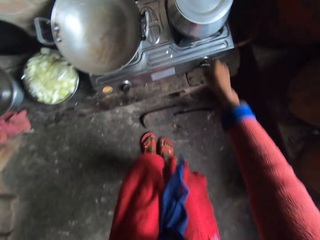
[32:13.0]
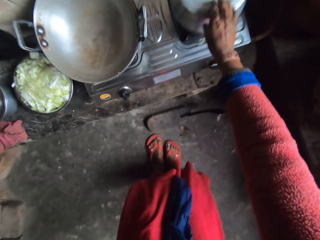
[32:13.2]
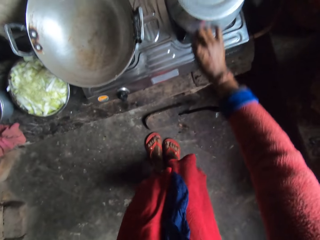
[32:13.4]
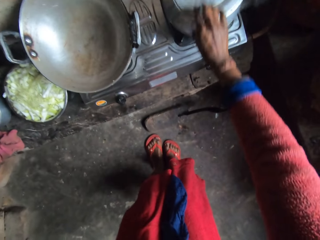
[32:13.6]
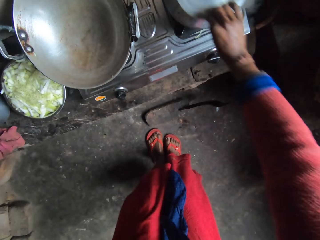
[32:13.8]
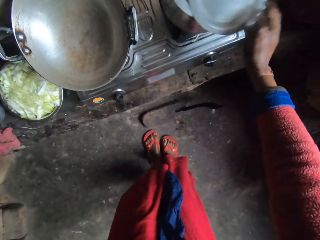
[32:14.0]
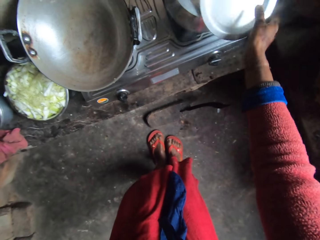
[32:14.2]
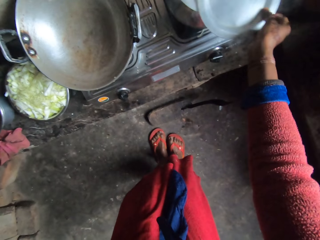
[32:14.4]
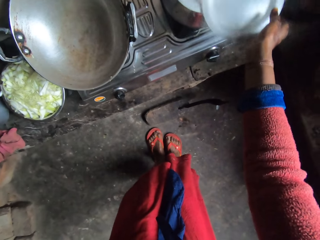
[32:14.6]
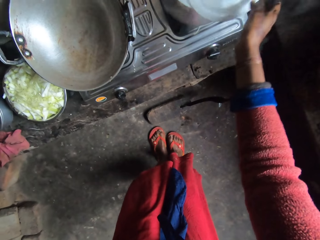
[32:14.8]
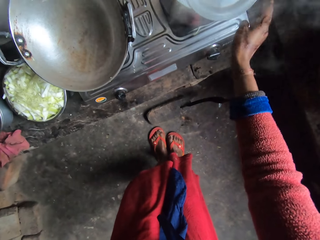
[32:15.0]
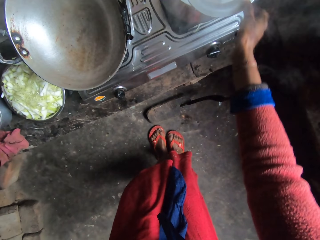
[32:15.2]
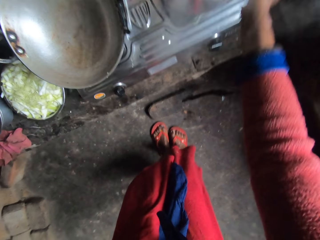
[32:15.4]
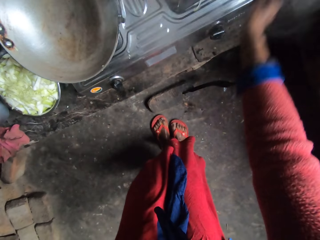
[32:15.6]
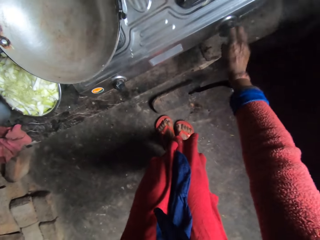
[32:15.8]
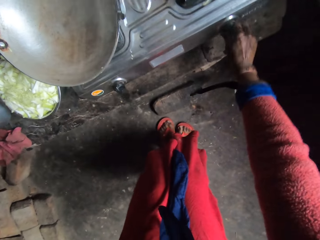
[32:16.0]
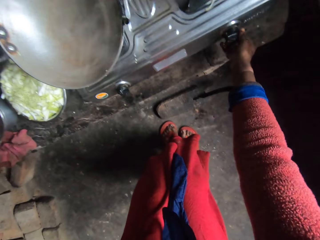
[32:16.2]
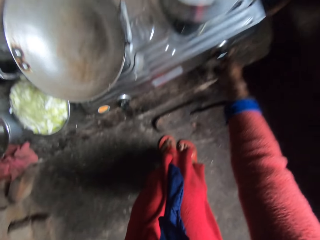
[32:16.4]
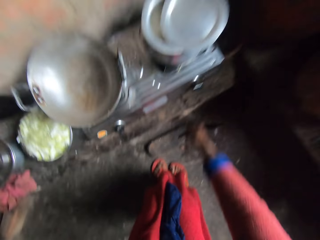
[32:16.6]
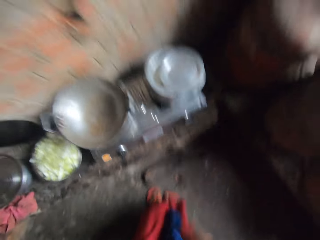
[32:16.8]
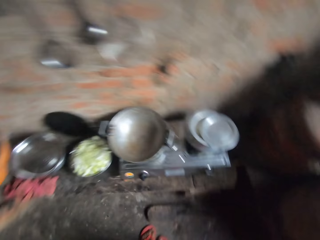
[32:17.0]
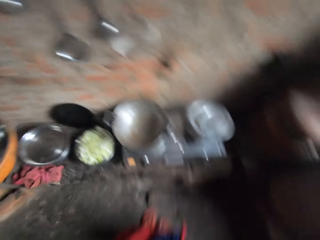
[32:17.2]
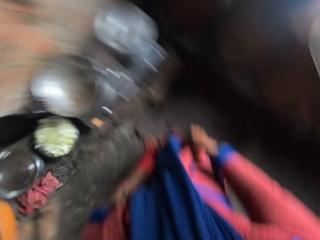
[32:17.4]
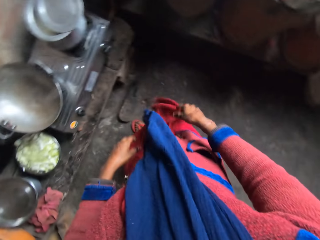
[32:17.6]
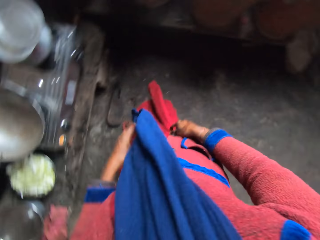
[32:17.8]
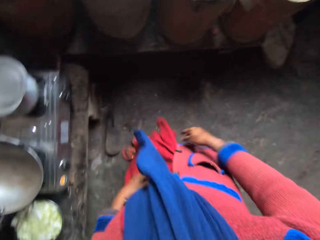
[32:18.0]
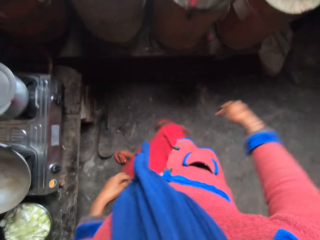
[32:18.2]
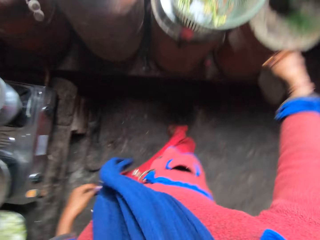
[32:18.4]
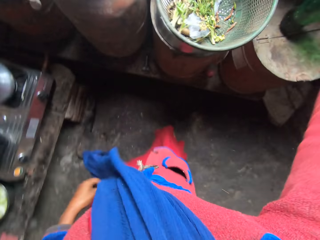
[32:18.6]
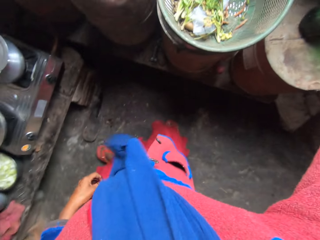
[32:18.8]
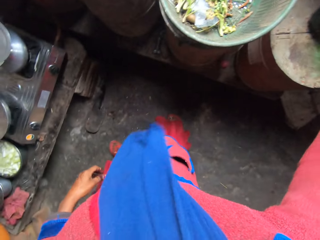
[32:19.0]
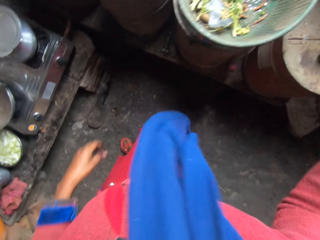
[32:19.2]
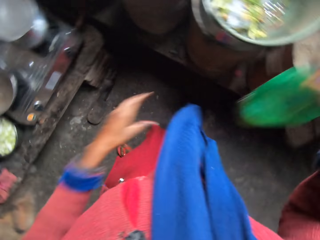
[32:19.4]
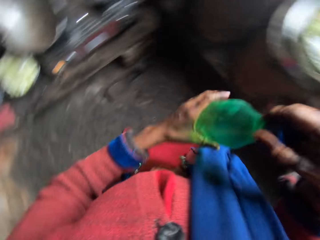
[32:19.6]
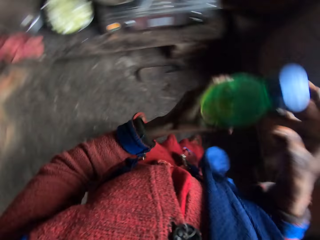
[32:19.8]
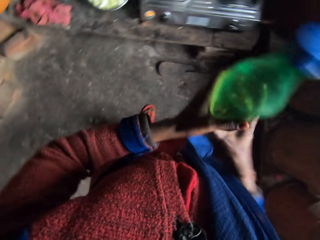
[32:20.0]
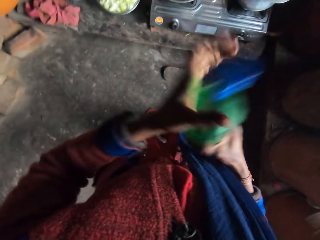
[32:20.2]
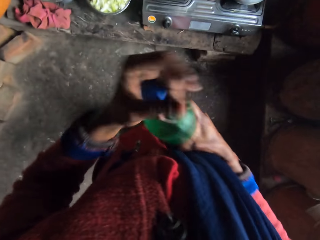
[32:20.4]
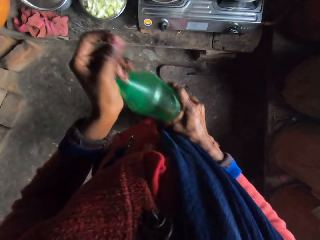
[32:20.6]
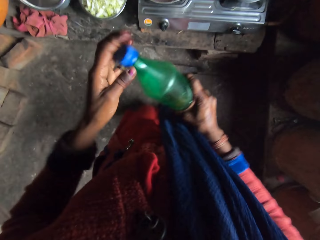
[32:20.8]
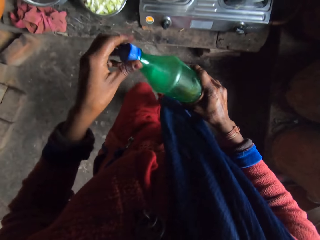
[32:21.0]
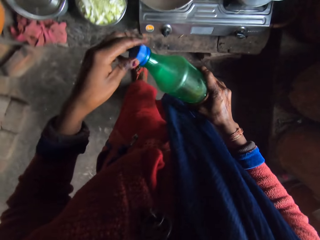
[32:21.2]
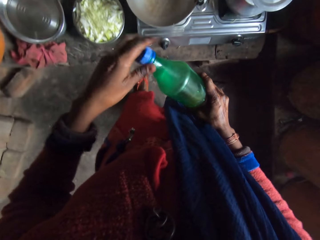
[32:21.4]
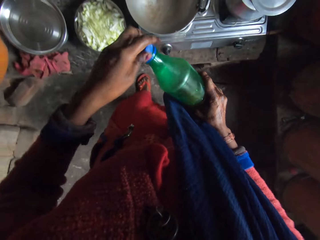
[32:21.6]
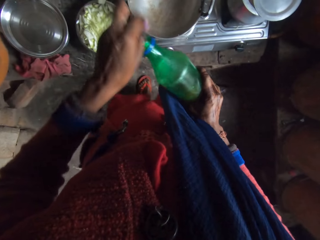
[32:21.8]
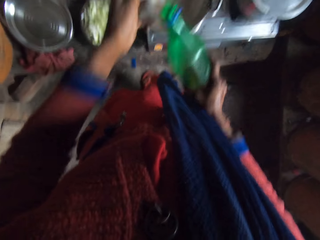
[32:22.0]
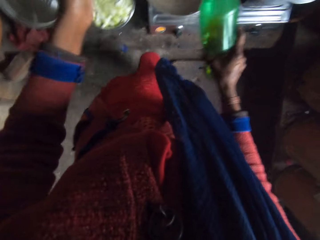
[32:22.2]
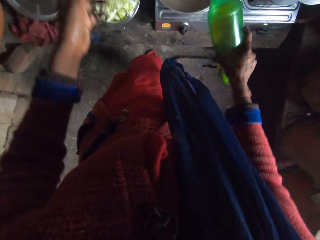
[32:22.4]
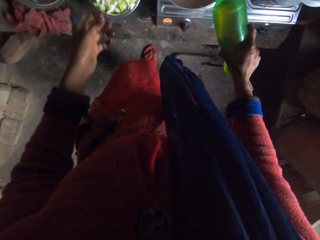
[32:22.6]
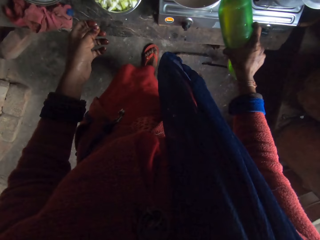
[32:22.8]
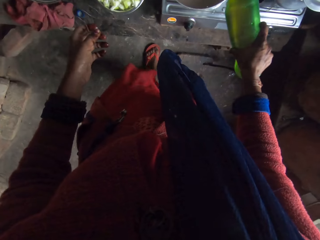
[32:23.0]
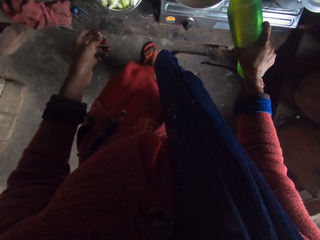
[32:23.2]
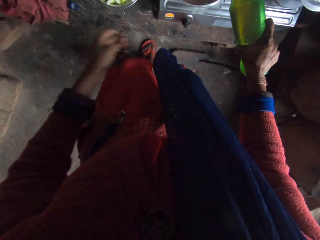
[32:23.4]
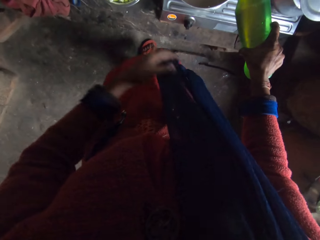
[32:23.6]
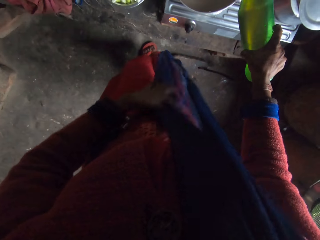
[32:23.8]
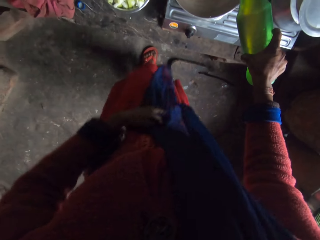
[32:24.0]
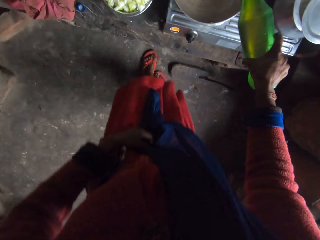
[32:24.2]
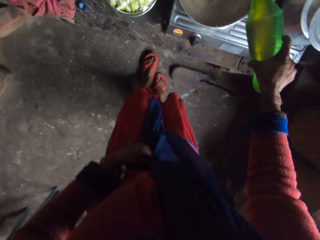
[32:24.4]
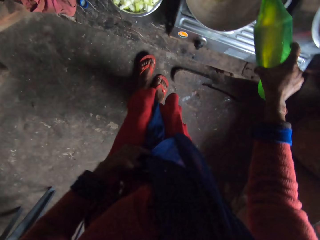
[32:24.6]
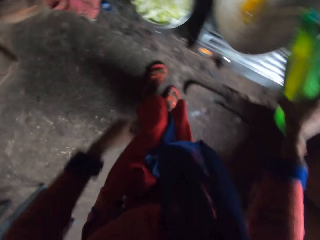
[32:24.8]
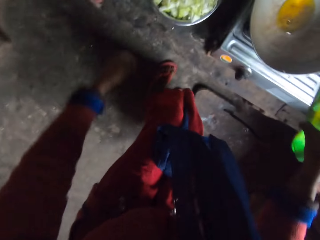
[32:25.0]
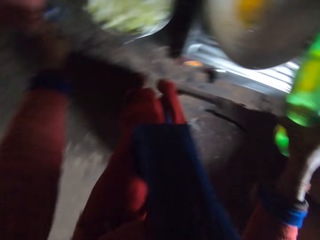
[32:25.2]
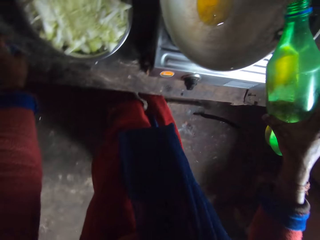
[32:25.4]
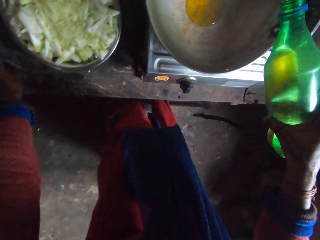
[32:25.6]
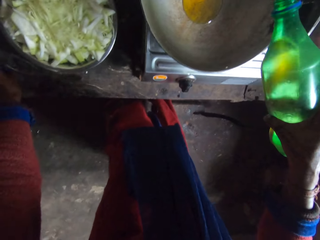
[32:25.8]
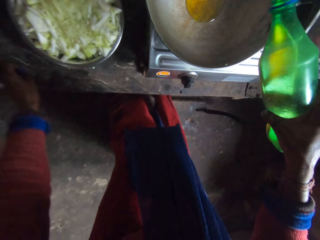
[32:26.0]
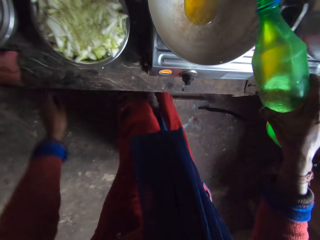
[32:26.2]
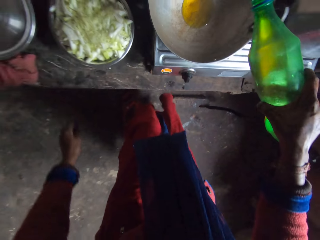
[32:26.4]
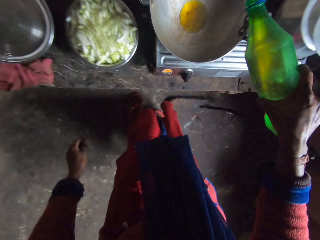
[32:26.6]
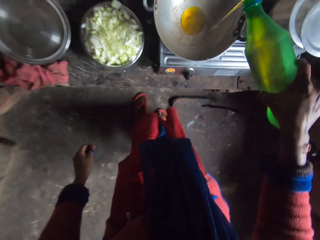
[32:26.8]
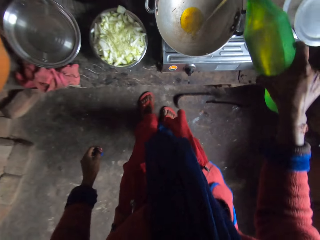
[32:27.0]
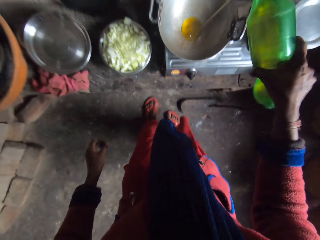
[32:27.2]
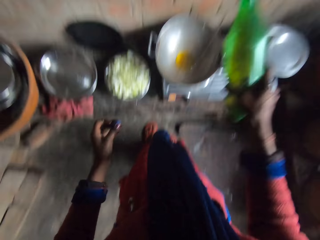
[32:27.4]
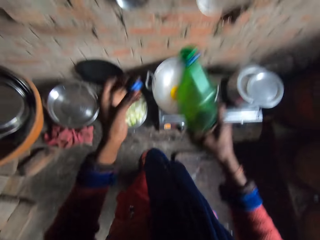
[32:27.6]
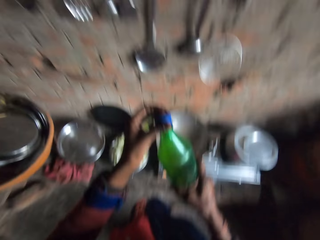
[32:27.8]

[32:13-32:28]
The camera wearer adjusts the pot cover. They open a pot, and close the pot using a lid. They operate the cooker. They take a bottle from on top of a wood. They open the bottle. They drop the bottle cap. They pour oil into the frying pan on the cooker from the bottle. They pick up the bottle cover from the floor.

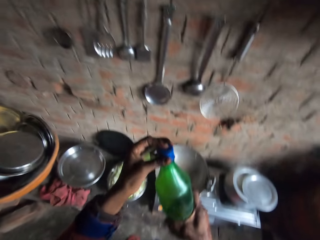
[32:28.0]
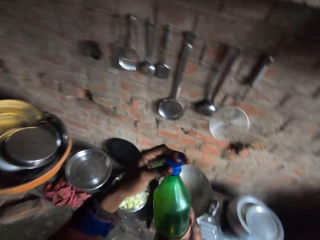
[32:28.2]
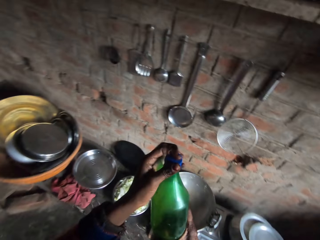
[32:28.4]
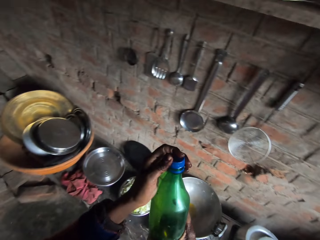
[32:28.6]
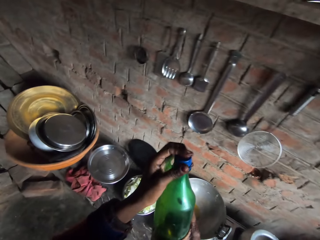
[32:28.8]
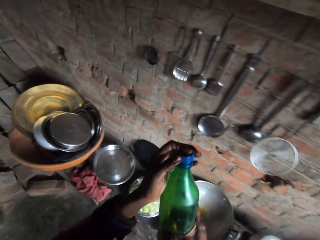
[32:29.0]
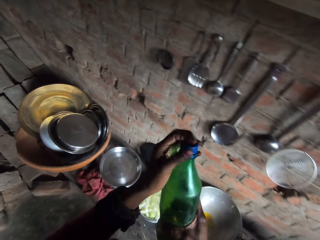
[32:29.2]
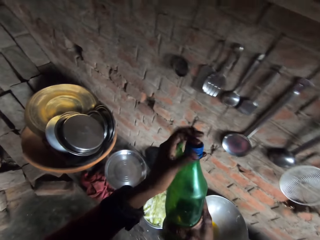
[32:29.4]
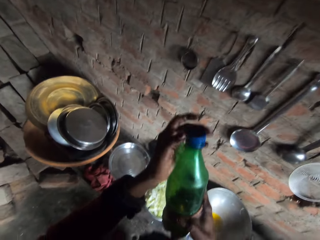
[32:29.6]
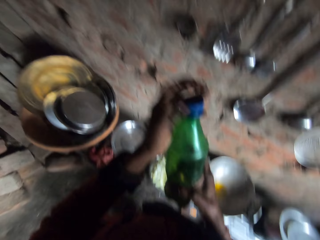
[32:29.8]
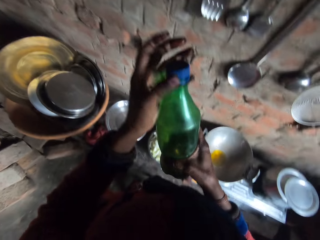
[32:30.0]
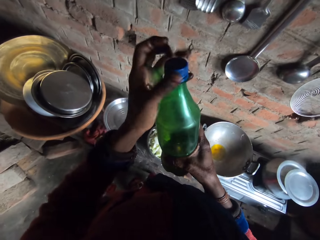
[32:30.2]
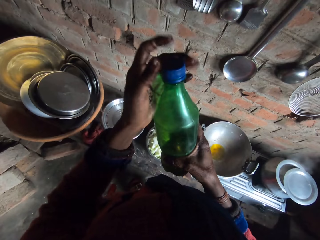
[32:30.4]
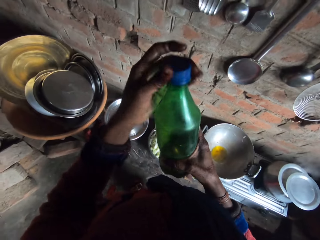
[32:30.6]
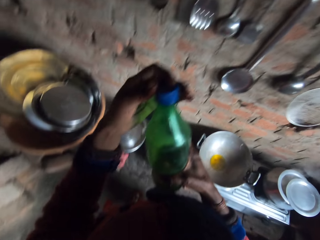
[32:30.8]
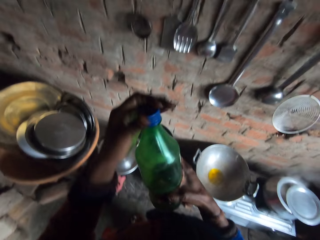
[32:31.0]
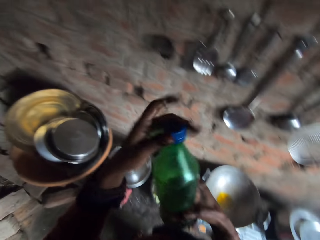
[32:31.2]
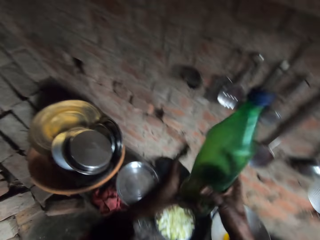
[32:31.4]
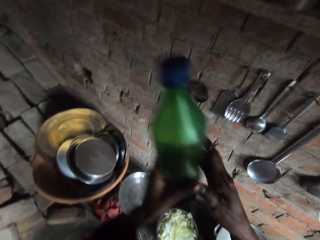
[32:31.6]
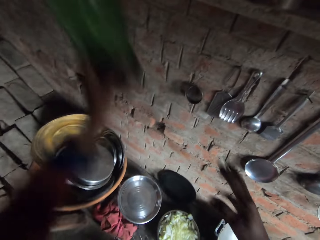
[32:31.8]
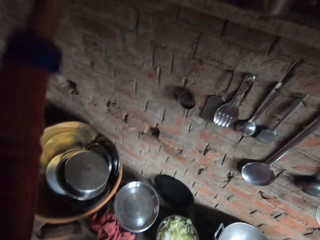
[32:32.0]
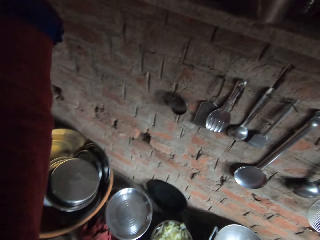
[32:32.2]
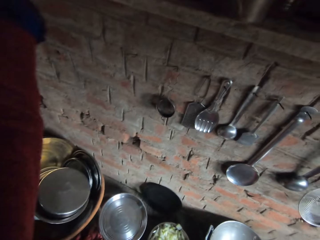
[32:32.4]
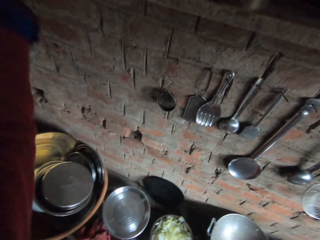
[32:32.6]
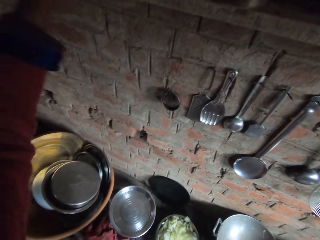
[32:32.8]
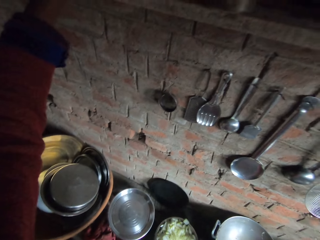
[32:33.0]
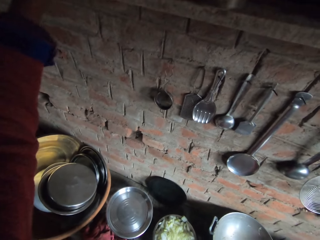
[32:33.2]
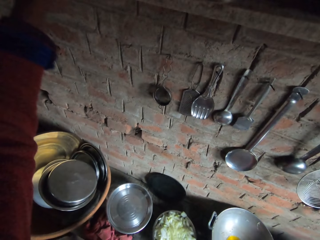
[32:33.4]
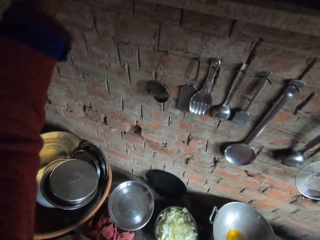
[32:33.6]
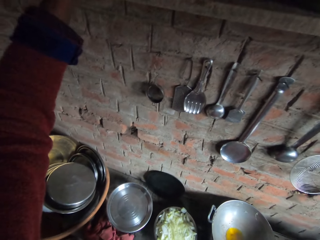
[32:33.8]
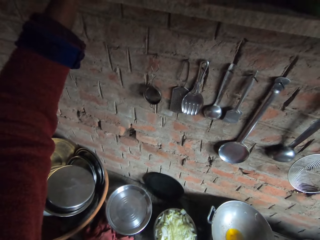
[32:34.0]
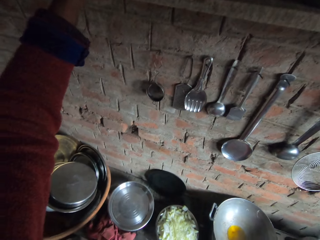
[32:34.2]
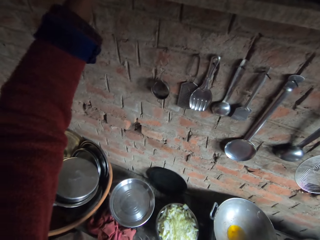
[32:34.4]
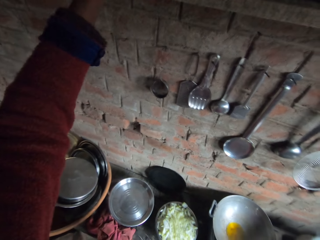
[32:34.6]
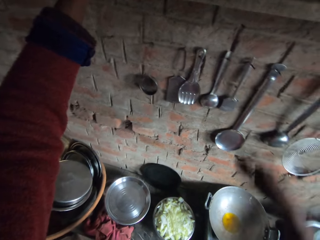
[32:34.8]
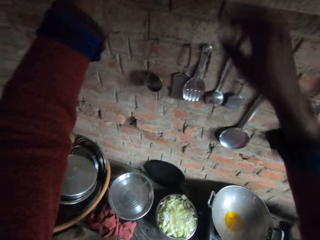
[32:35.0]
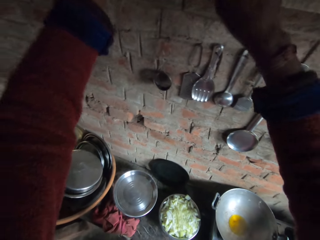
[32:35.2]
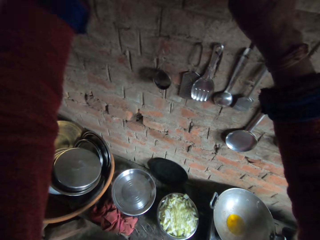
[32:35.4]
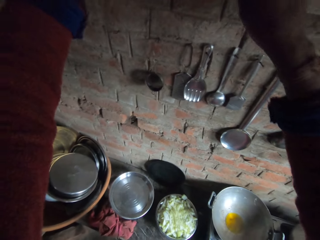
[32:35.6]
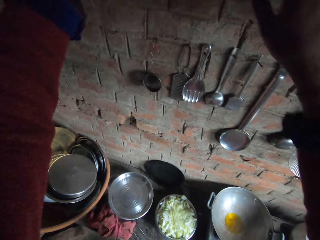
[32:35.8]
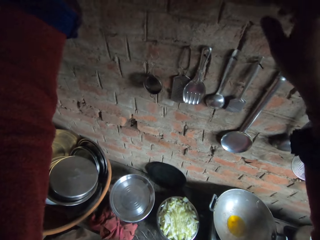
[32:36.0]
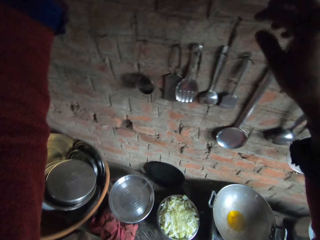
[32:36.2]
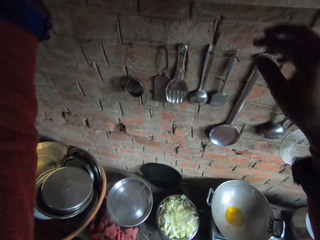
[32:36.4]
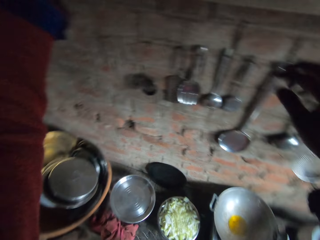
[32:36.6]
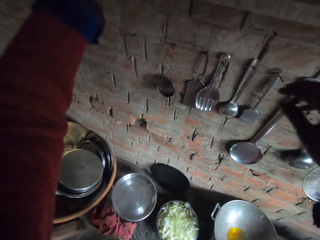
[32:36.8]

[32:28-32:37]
The camera wearer closes the bottle with its cover. They put the bottle on a shelf.
